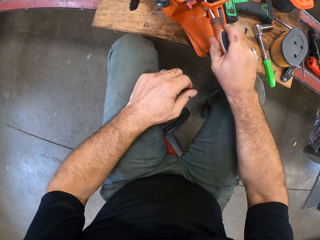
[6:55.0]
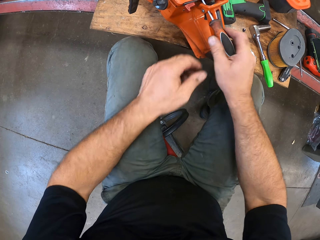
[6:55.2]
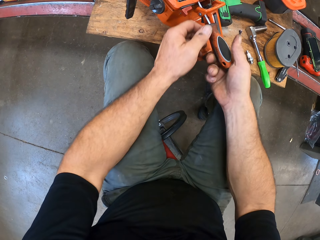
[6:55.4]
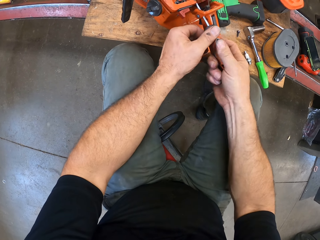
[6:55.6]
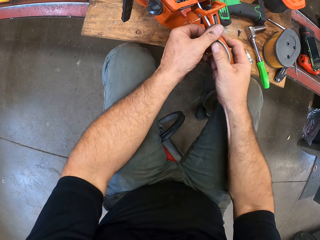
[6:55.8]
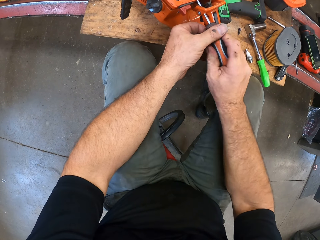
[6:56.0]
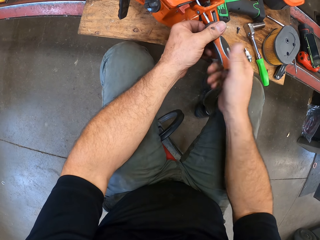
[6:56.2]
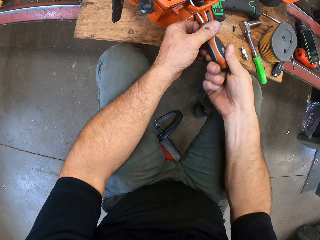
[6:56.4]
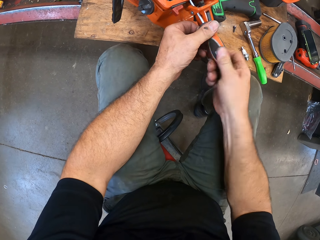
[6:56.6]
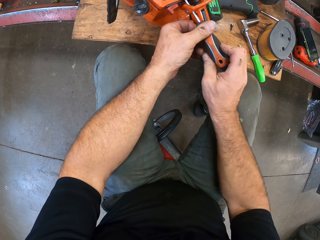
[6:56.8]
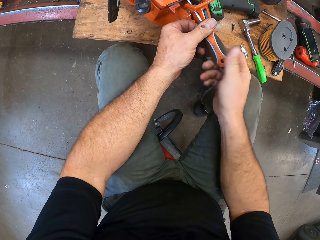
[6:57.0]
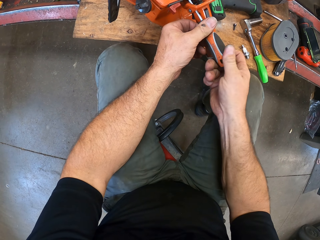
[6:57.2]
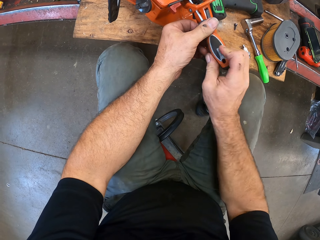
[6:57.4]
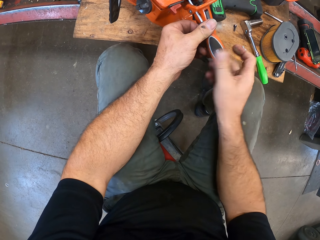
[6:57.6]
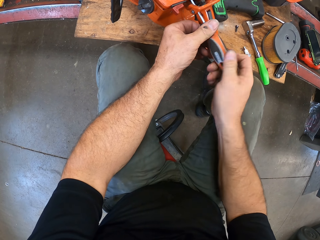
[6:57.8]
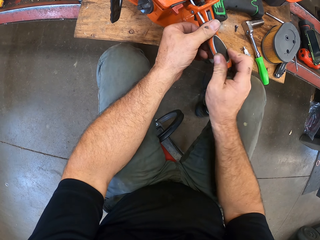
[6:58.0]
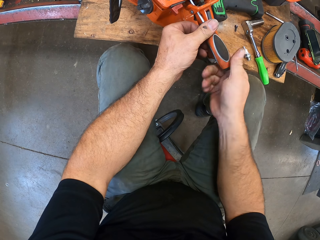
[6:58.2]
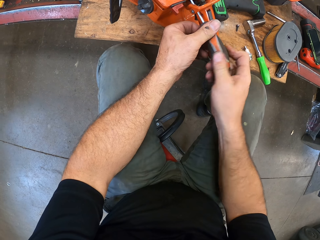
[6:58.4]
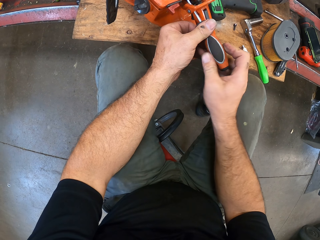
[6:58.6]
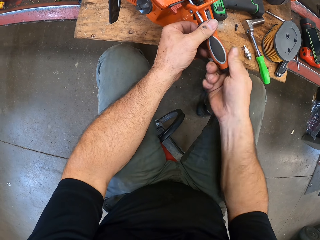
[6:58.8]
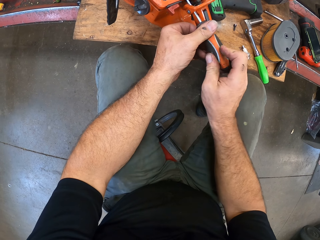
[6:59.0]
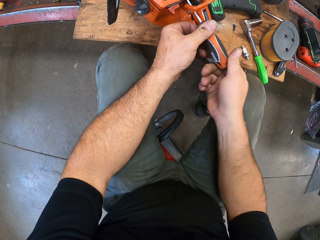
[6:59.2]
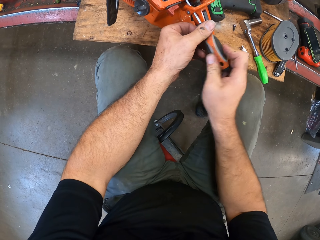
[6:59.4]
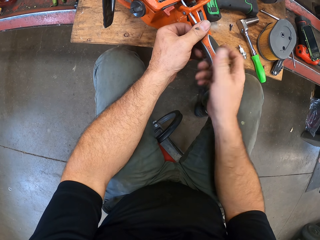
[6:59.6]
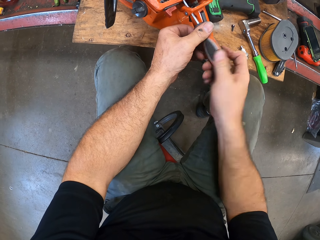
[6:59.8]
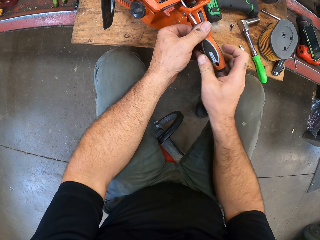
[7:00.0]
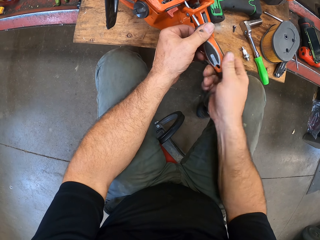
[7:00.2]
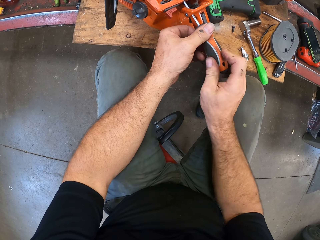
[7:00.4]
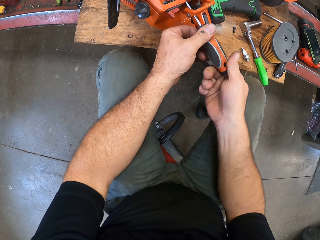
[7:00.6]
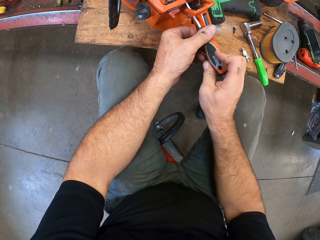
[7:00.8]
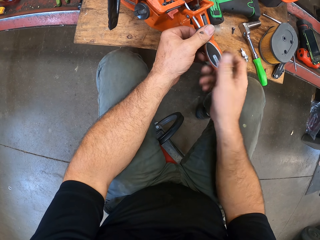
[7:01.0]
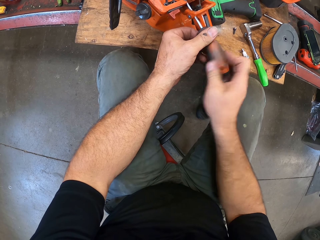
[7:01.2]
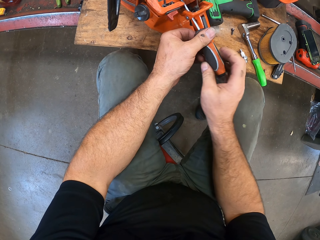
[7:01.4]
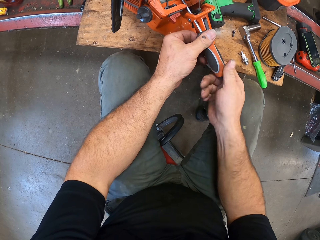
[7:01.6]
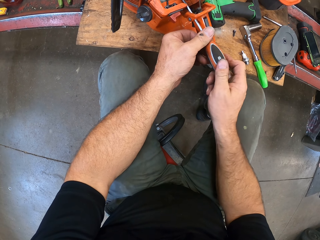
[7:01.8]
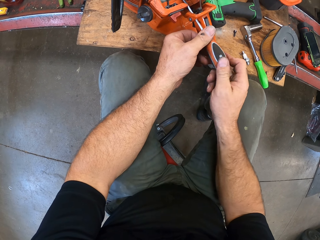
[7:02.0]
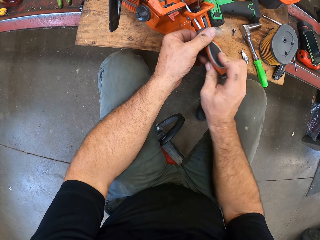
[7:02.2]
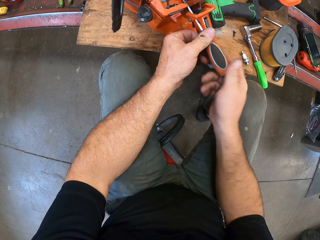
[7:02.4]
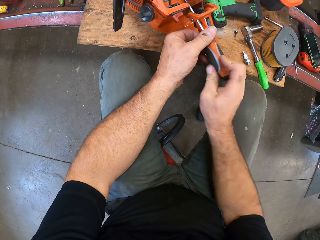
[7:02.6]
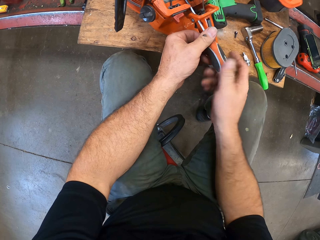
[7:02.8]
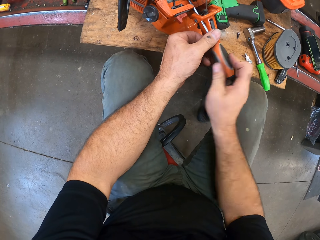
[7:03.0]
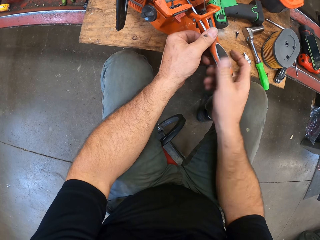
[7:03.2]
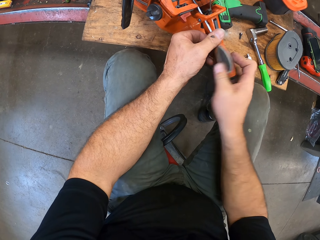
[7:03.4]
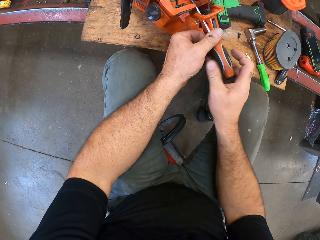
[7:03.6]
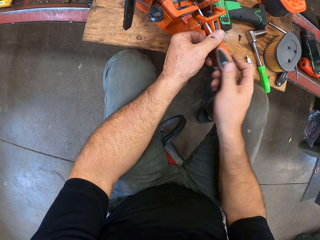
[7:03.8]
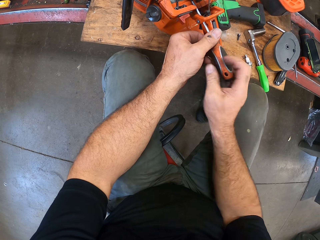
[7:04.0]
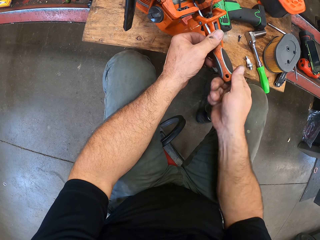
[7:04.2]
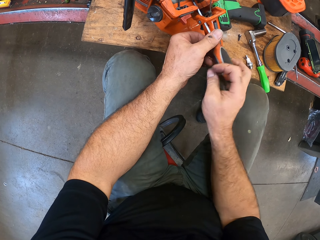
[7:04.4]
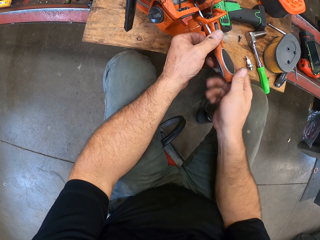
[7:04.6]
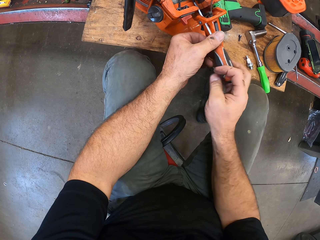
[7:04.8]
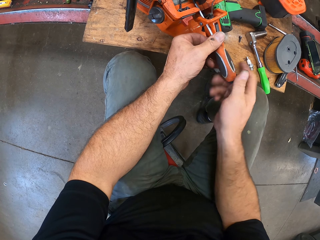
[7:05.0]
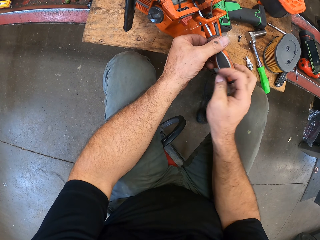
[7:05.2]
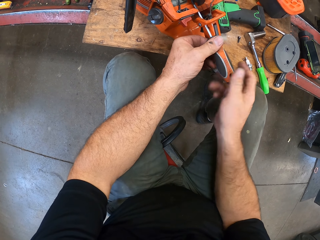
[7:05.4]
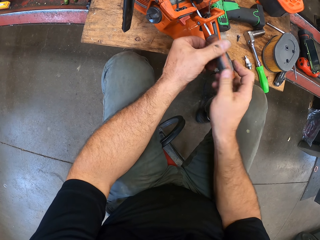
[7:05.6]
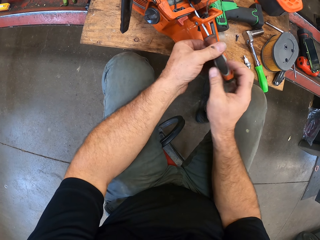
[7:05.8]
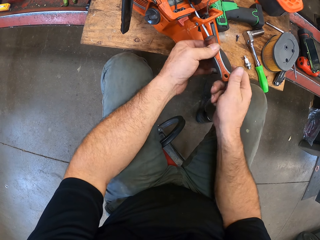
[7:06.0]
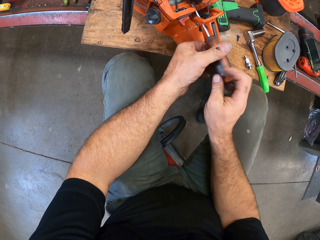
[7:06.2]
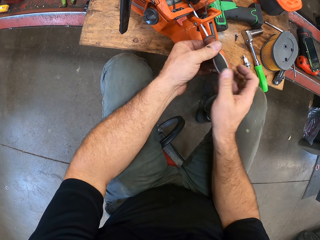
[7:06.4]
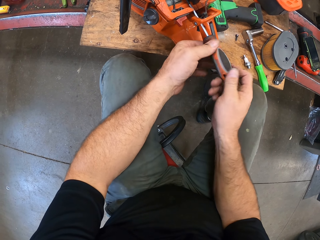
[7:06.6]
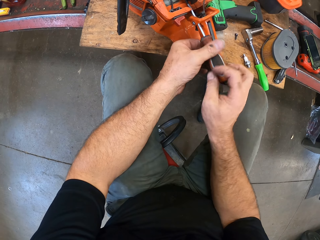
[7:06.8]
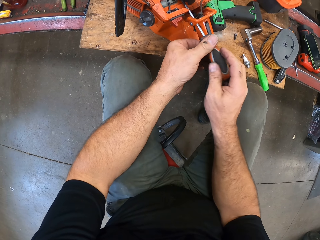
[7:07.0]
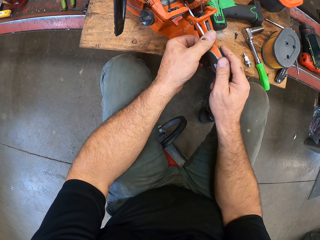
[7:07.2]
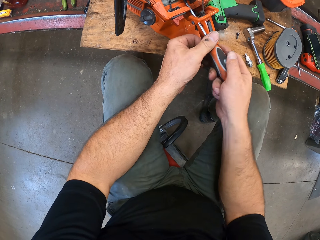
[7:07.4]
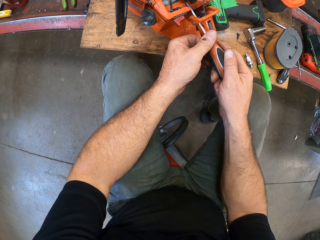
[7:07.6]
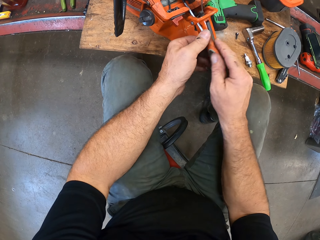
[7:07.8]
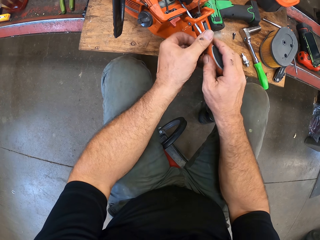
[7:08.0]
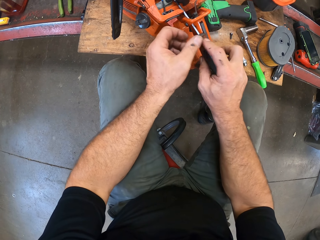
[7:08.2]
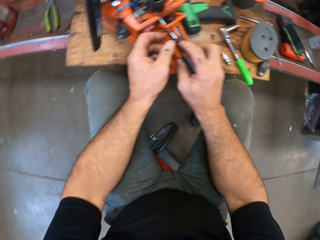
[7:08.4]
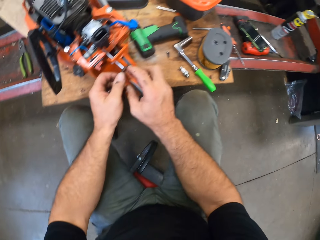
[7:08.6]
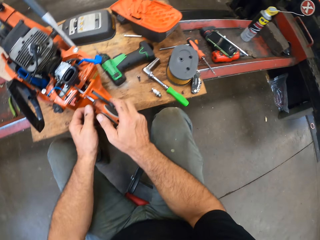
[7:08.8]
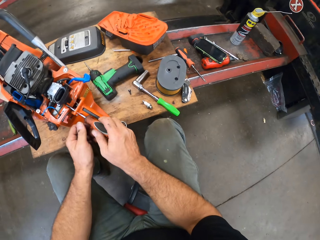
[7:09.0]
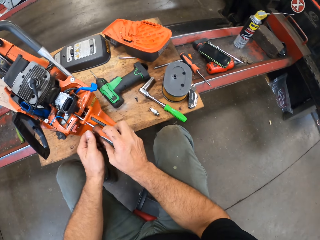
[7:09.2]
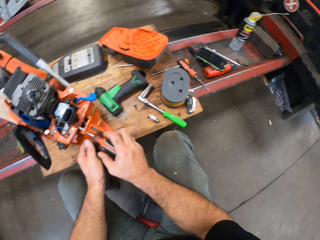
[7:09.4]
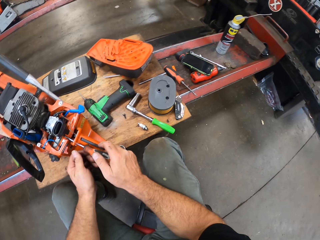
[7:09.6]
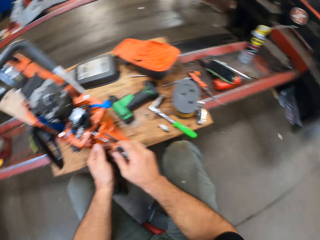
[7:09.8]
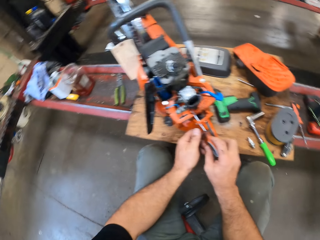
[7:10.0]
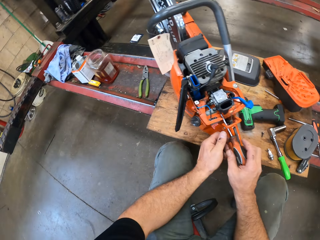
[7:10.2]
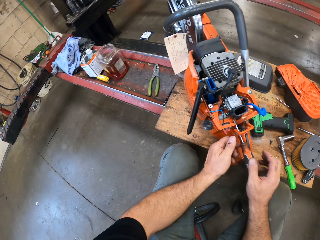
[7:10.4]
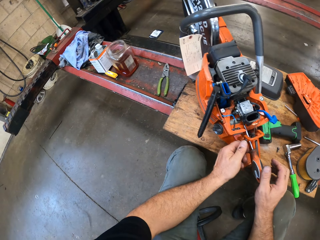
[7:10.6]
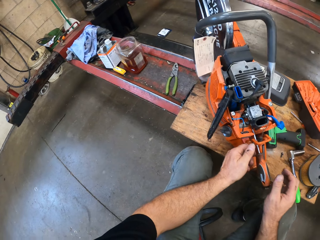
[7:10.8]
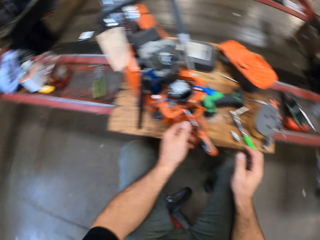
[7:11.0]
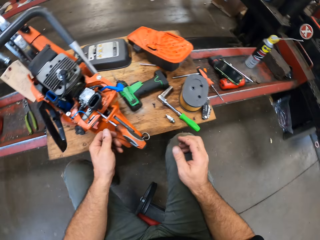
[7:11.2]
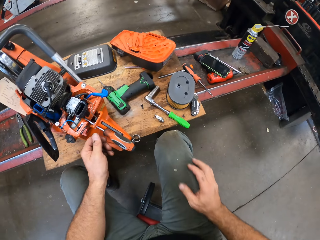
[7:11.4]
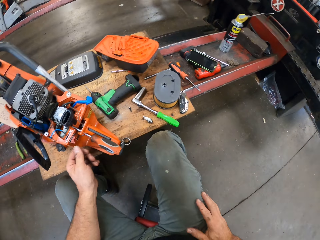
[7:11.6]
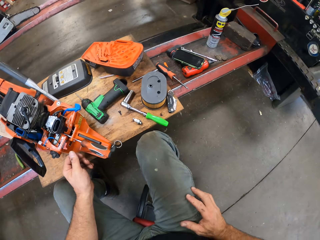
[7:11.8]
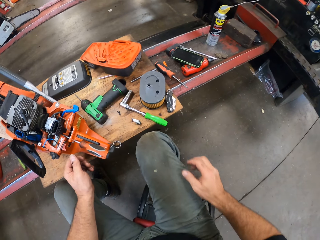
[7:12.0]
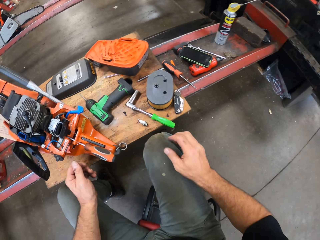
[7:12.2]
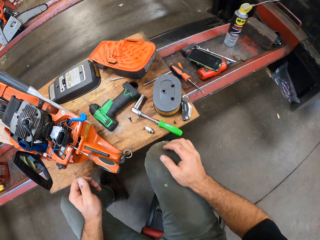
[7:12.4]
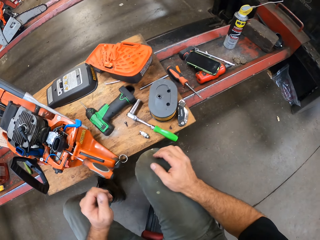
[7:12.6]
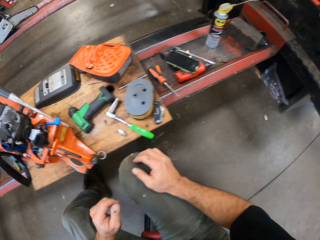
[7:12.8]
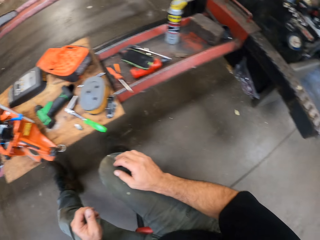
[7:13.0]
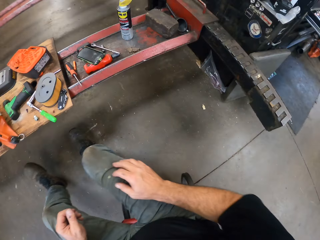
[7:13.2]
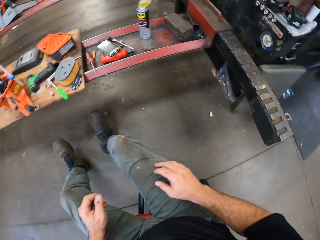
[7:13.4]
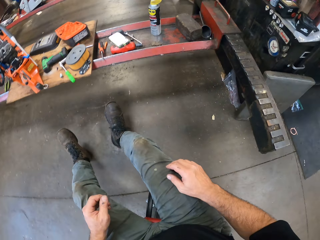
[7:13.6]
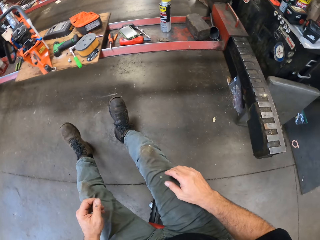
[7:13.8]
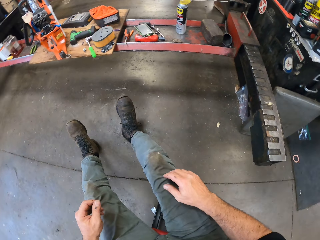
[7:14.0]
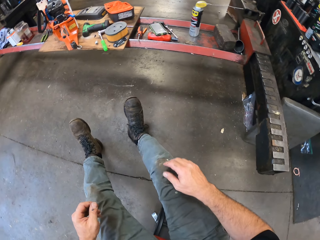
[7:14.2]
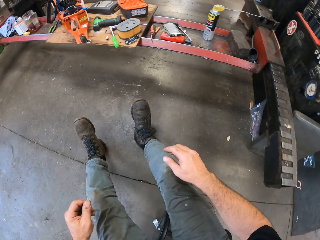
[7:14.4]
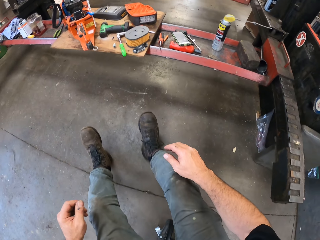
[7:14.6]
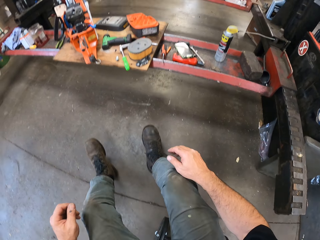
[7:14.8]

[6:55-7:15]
The camera wearer tightens another screw with the screwdriver. They look around the garage. They stare at the Husqvarna chainsaw on the work table. They move with the rolling crawling seat in the garage.

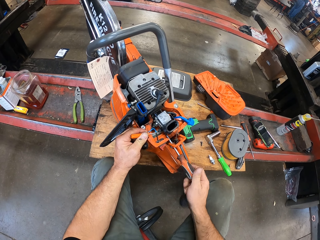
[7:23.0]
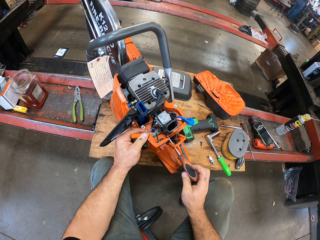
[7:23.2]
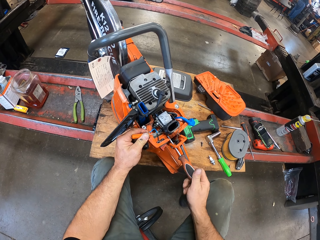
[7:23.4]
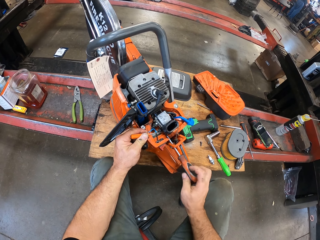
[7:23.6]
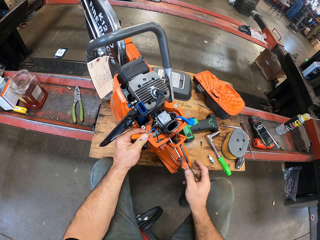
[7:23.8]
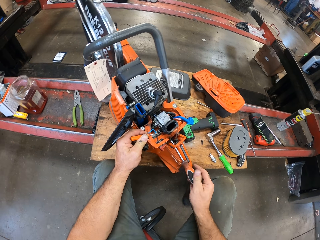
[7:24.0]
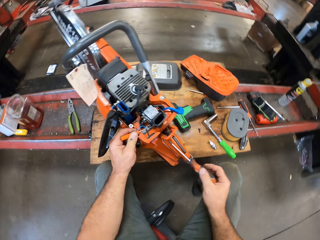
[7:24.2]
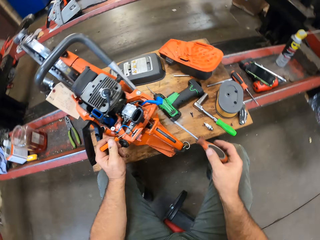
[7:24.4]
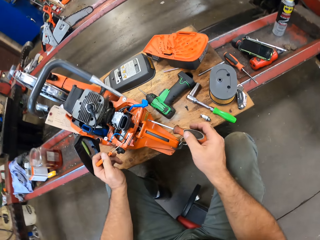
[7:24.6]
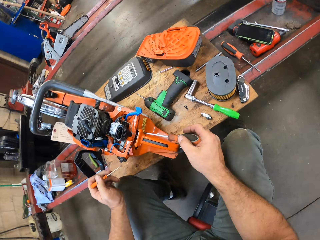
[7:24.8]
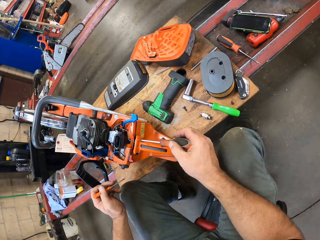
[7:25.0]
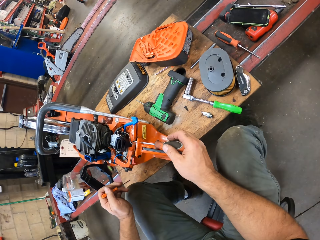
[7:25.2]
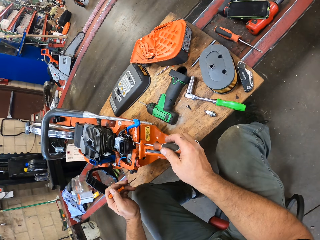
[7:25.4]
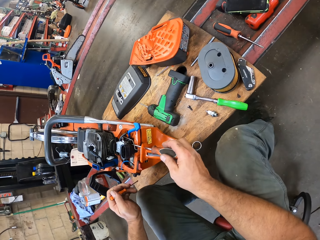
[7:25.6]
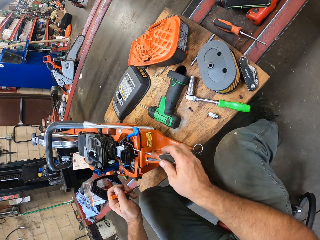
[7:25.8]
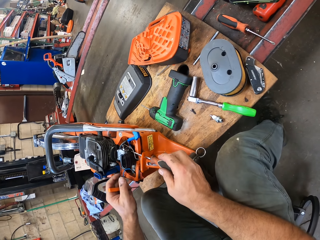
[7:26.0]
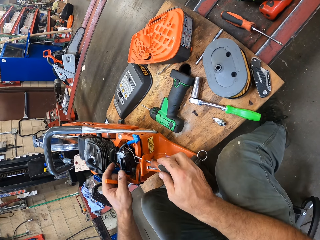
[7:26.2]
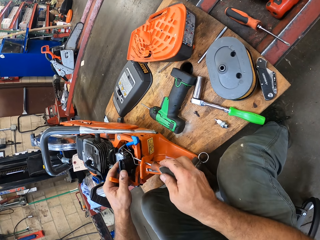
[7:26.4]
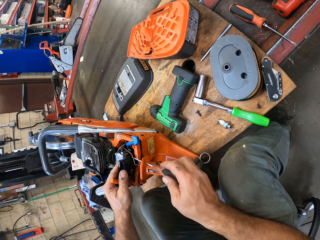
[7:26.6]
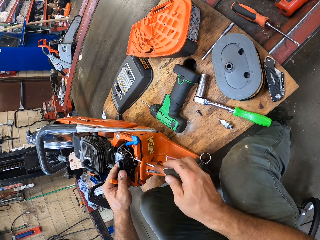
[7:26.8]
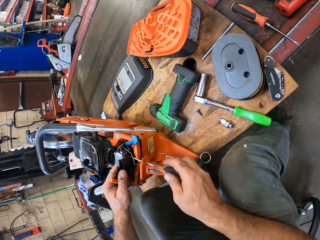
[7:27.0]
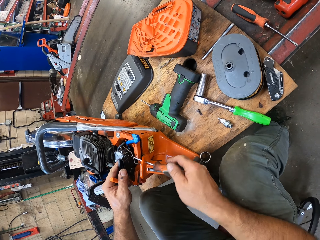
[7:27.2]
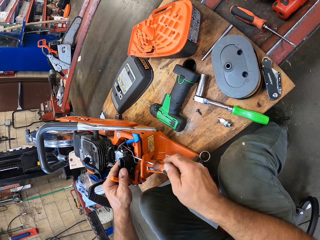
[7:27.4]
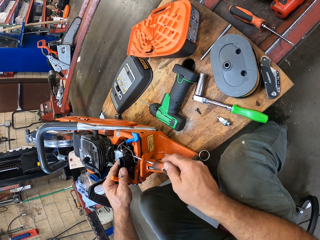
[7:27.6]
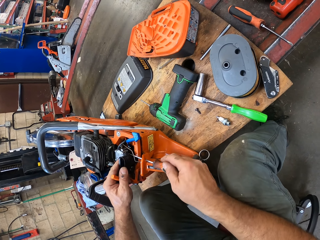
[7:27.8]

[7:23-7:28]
The camera wearer removes the screwdriver from the bolt. They tighten another screw with the screwdriver. They loosen the bolt with the electric drill in the Husqvarna chainsaw.
